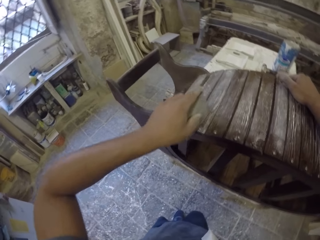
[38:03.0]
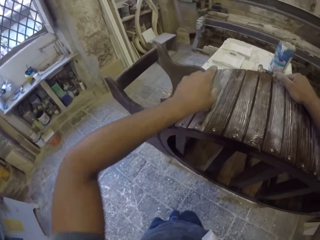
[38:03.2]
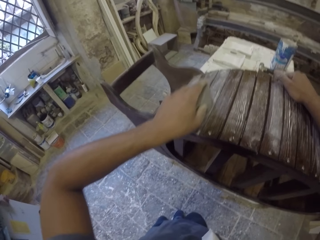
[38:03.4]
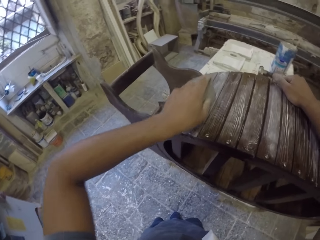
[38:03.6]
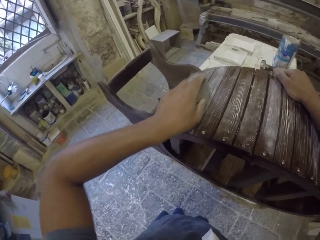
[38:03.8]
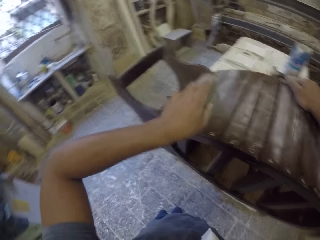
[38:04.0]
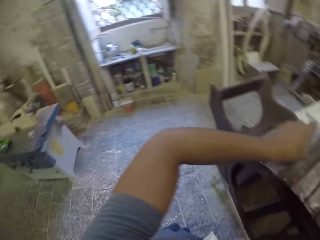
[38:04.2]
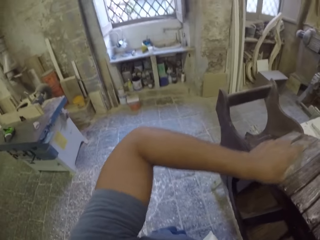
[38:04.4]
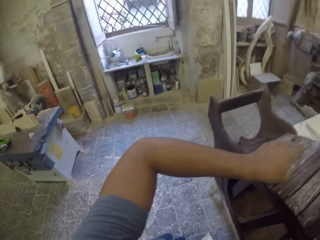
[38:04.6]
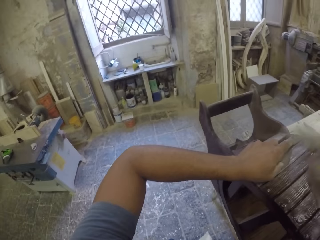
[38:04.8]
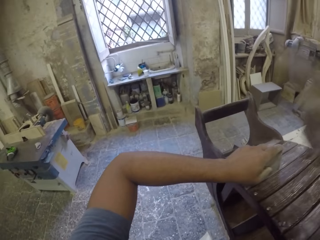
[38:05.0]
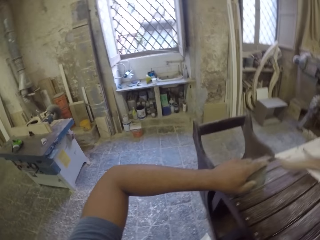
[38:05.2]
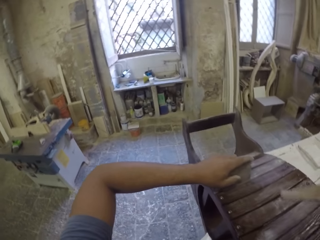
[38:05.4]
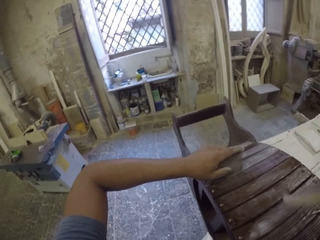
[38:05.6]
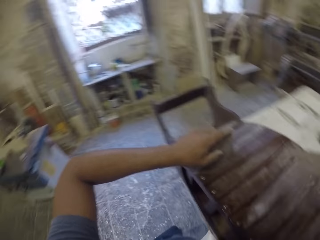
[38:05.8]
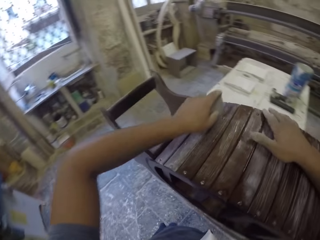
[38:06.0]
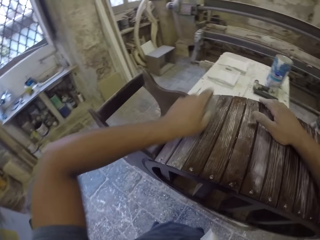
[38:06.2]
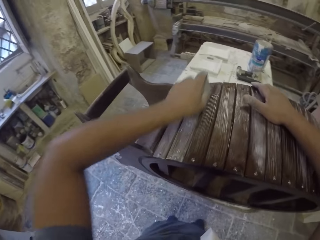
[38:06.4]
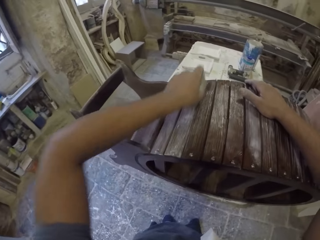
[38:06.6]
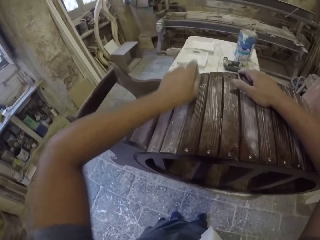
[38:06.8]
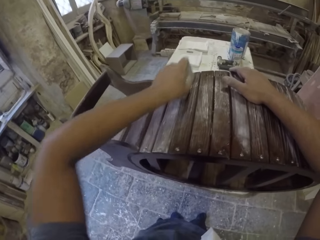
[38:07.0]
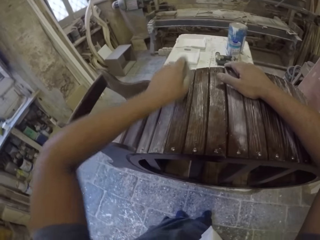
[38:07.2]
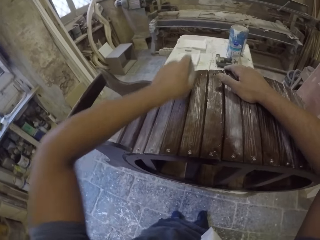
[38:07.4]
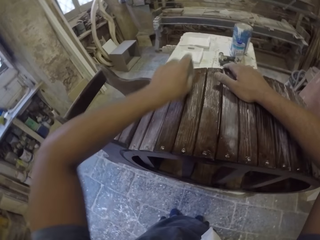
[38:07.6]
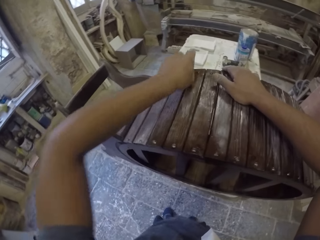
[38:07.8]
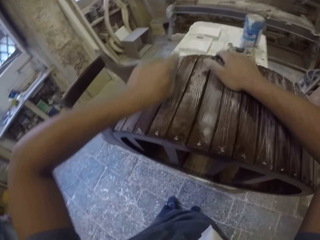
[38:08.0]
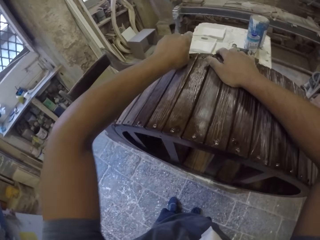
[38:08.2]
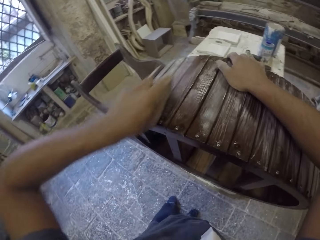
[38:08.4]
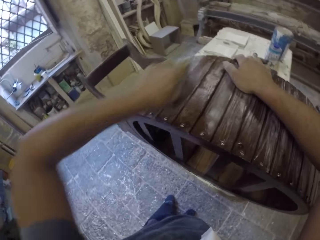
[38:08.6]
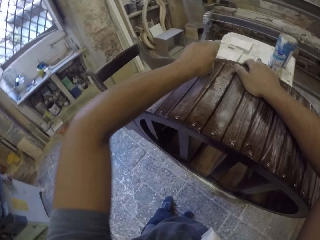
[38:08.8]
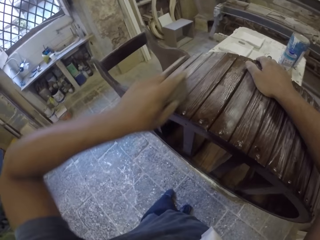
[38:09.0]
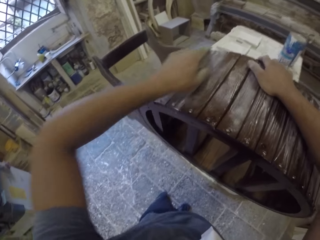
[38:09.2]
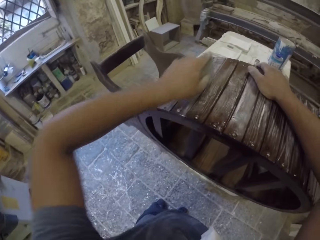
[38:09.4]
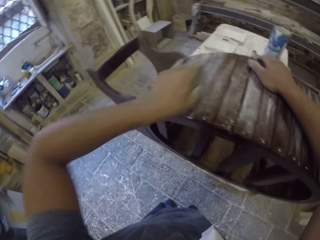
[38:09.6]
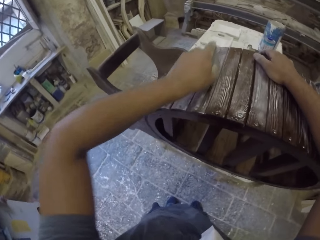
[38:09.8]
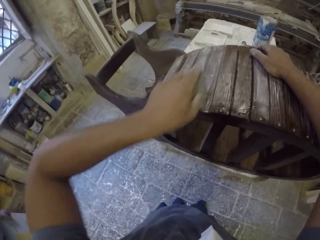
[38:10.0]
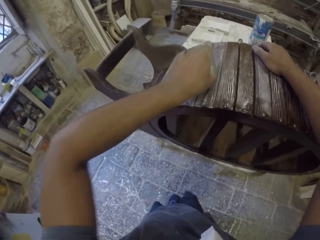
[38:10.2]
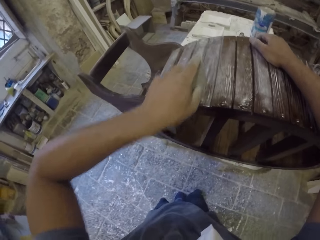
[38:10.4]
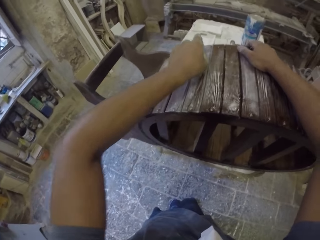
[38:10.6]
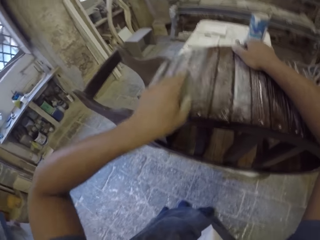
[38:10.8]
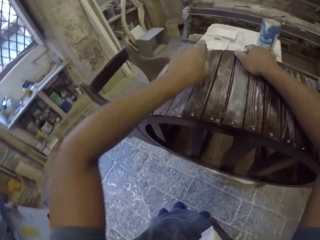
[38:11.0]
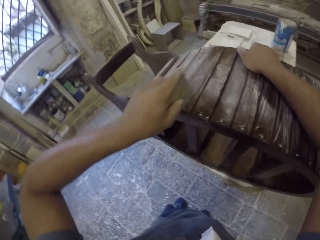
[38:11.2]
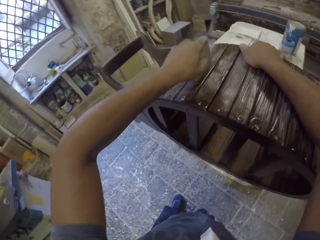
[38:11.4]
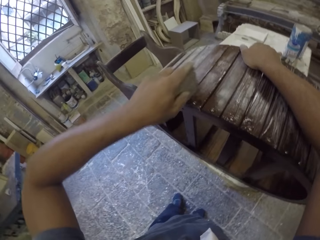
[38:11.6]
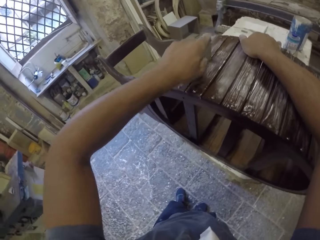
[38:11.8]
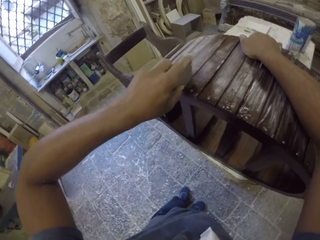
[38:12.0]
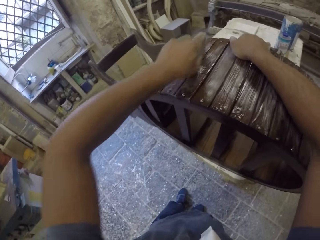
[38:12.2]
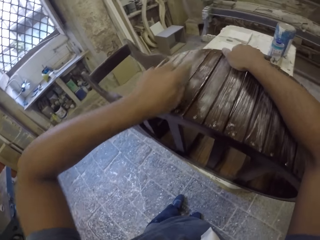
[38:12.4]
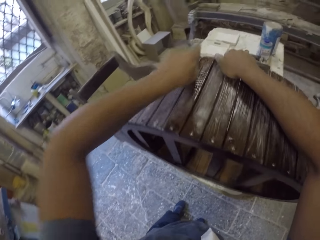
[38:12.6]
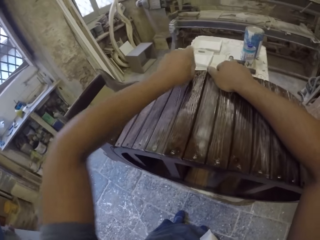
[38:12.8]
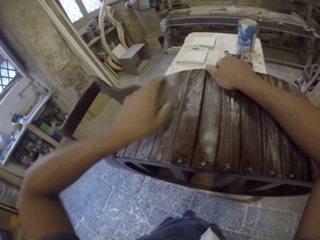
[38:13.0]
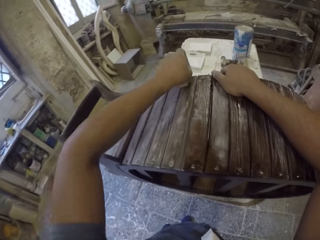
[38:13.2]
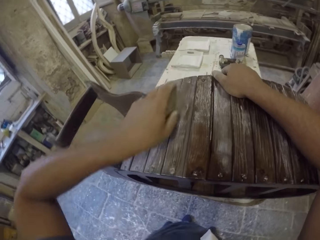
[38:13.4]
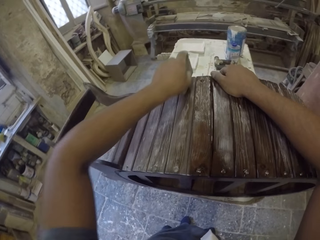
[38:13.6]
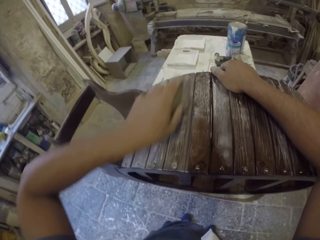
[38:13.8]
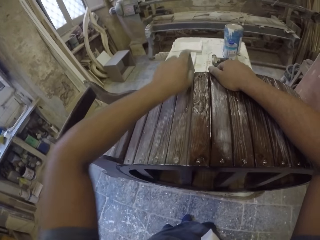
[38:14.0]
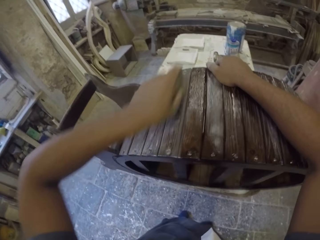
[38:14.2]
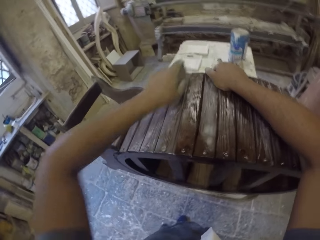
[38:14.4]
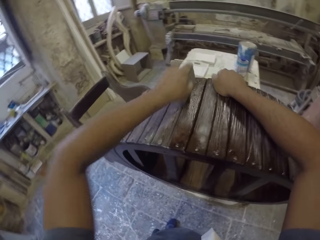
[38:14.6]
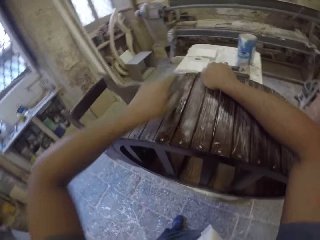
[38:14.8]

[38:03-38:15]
The camera wearer finishes furniture with a sandpaper.

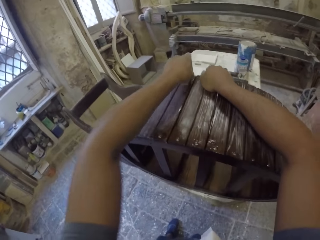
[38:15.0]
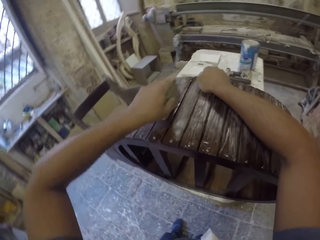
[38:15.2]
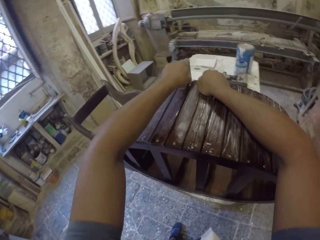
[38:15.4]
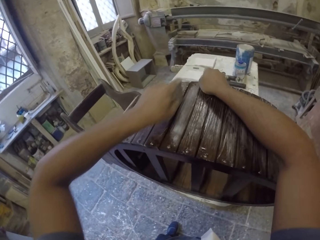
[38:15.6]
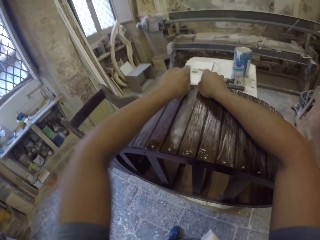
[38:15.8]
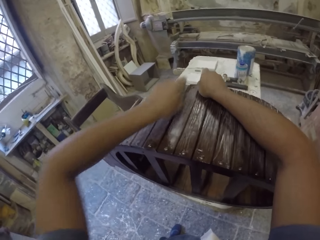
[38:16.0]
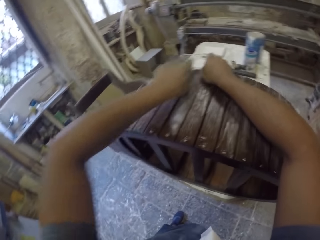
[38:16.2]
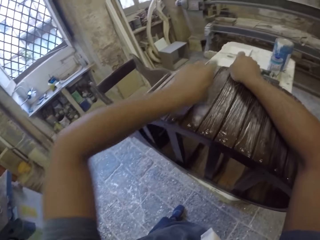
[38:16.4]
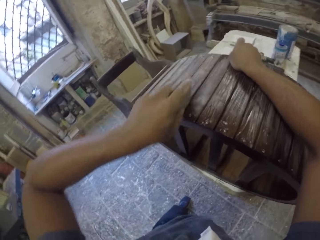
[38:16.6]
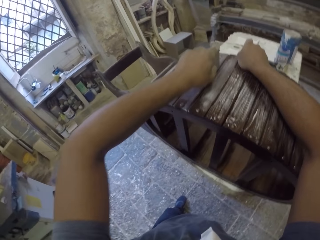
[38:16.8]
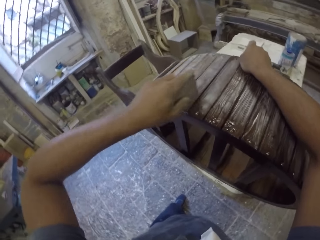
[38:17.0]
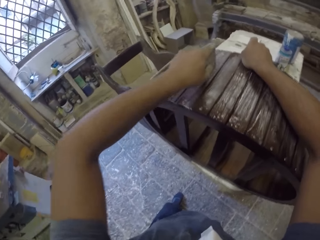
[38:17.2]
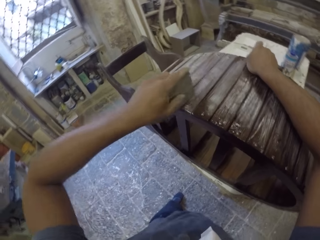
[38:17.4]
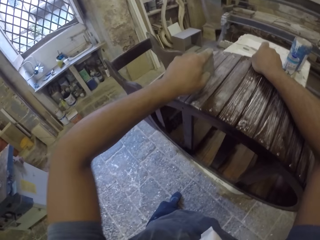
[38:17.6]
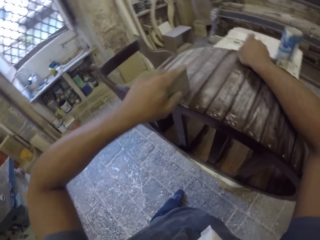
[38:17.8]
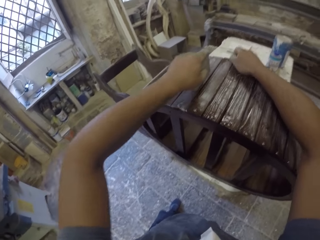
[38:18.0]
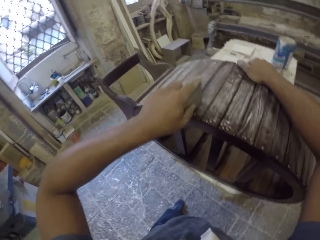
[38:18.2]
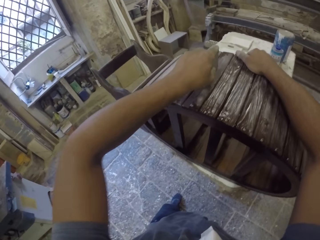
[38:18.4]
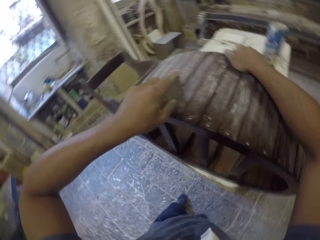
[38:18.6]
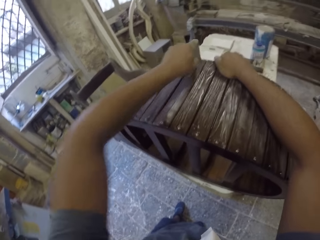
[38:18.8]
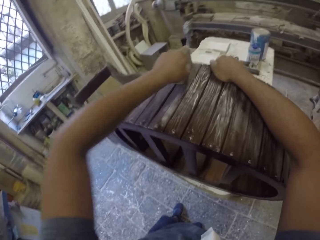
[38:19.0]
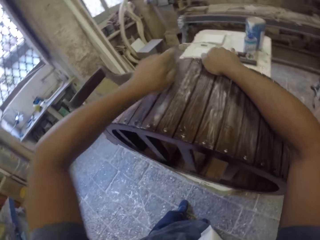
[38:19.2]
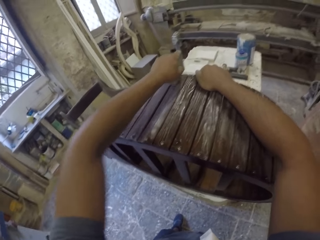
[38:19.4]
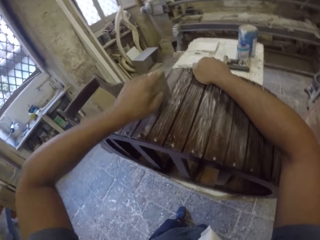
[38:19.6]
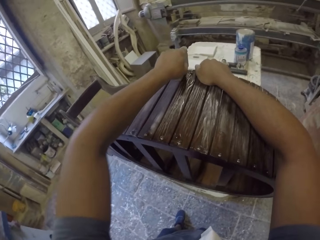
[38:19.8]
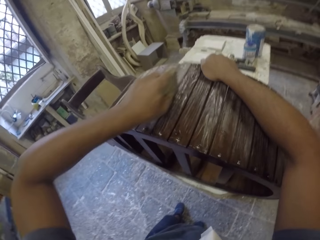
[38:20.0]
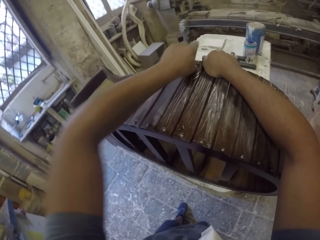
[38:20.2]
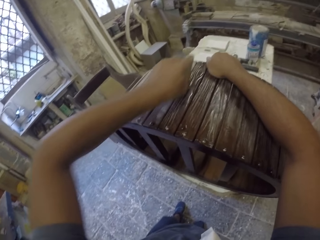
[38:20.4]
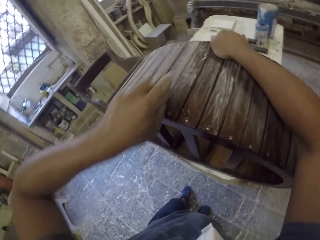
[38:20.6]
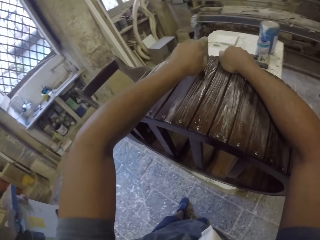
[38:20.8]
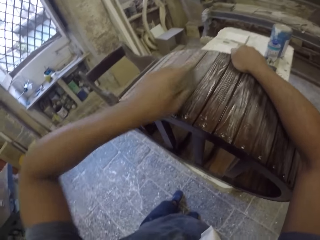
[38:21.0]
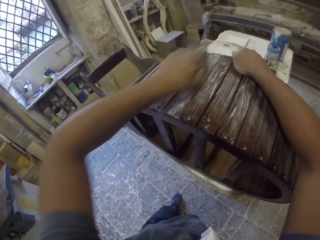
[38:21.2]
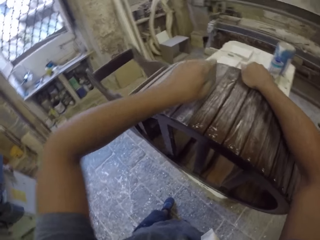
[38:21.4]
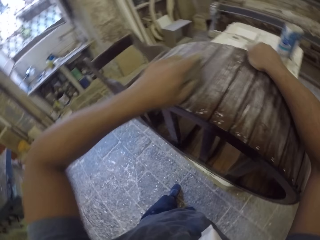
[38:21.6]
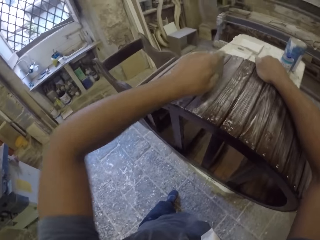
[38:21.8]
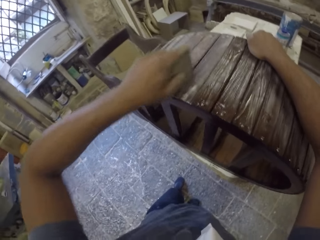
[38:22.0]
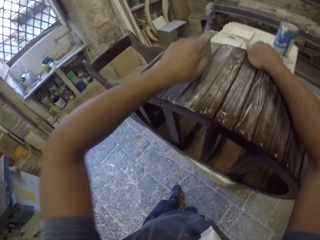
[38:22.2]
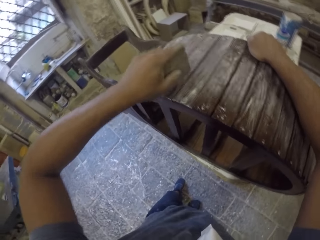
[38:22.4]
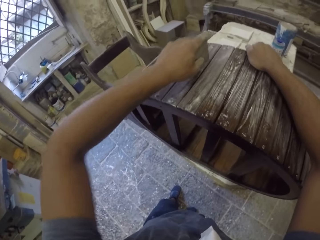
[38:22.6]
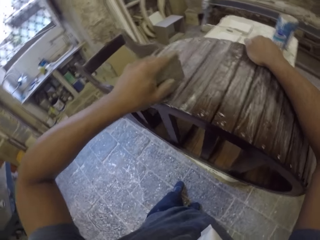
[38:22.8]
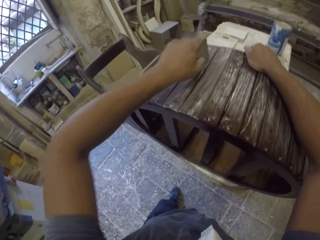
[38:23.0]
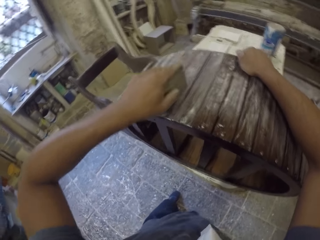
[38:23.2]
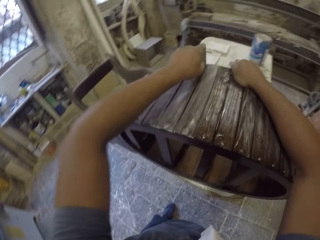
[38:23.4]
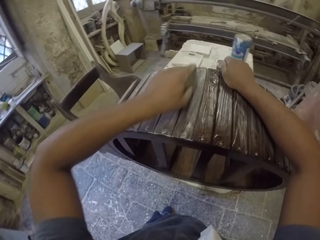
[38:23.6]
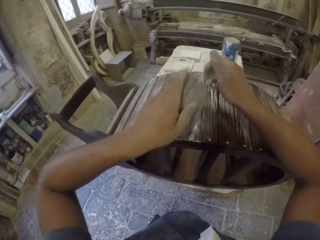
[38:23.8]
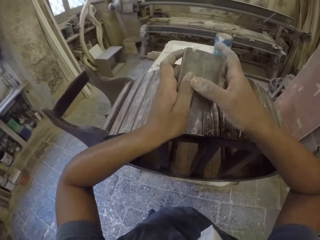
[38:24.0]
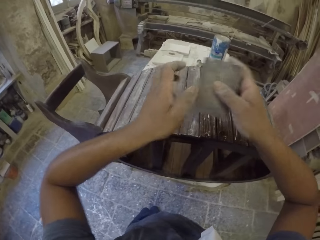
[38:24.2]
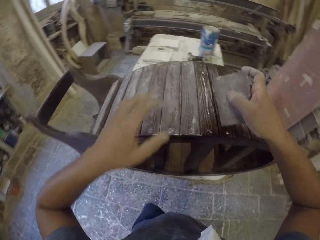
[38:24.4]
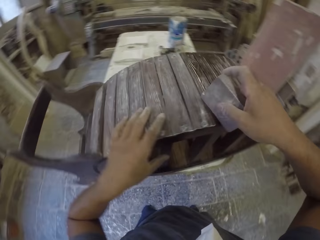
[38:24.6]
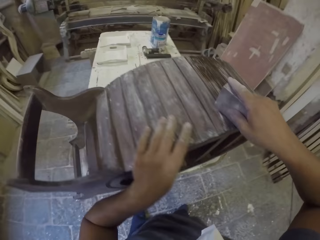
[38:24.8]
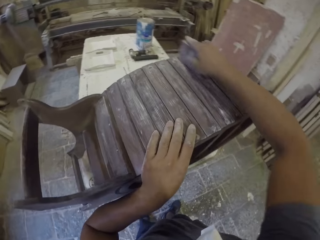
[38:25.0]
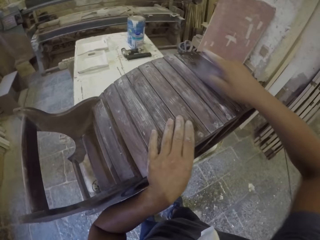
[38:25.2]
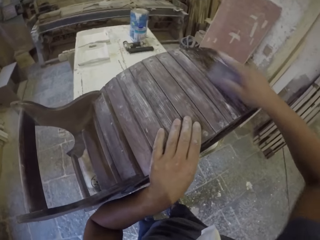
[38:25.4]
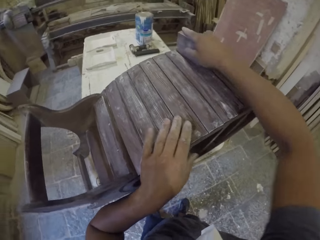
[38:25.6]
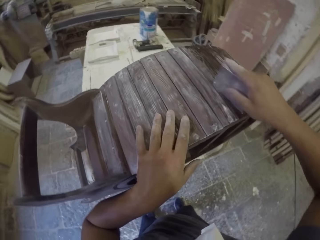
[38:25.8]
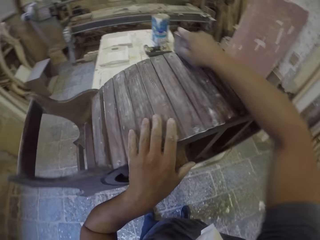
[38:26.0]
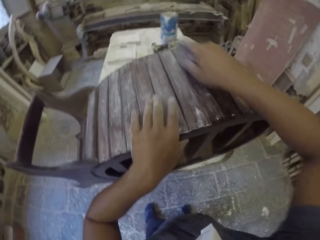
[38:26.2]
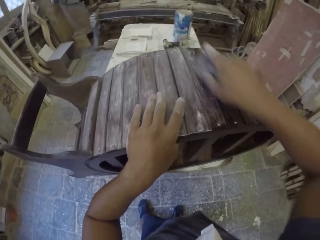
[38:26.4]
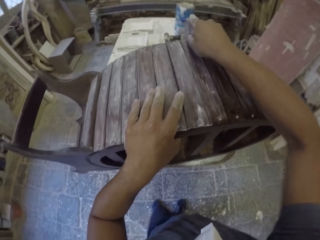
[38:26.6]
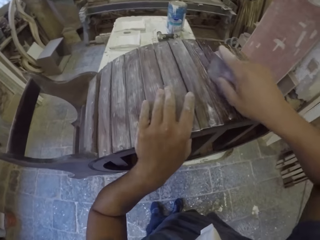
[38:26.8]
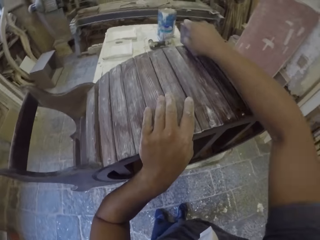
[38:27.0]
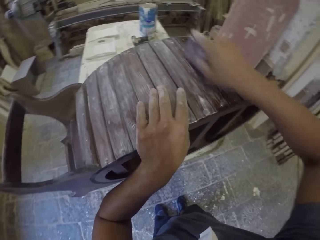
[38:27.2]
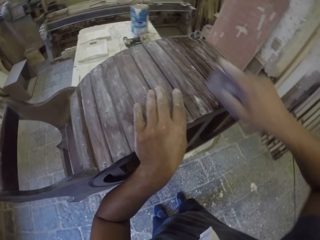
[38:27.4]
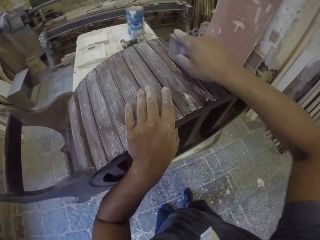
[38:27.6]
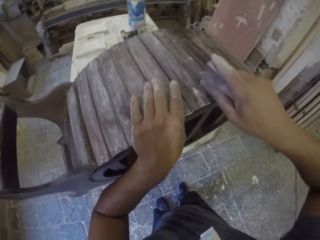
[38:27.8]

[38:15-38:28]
The camera wearer holds a sandpaper with the right hand. They smoothen a wooden stand with the sandpaper.
